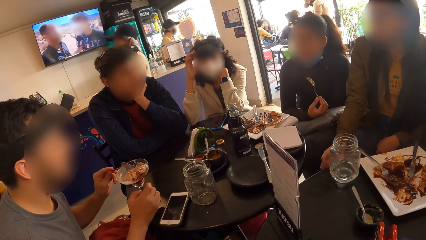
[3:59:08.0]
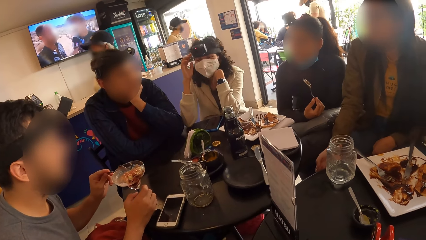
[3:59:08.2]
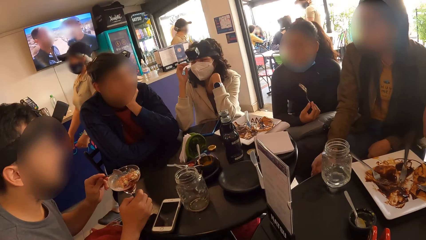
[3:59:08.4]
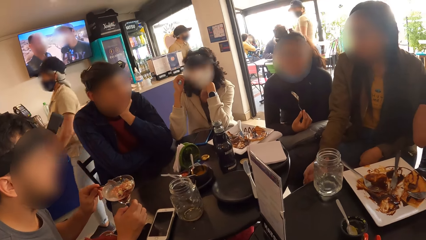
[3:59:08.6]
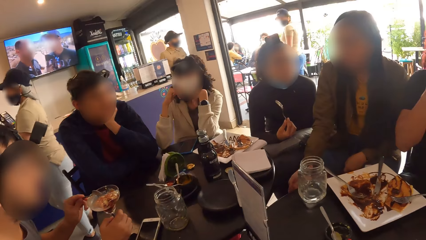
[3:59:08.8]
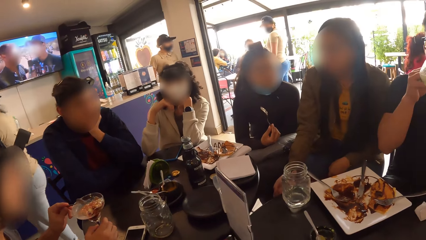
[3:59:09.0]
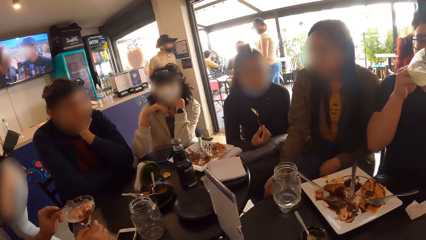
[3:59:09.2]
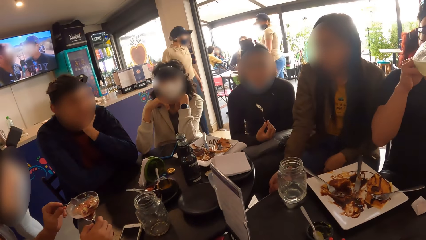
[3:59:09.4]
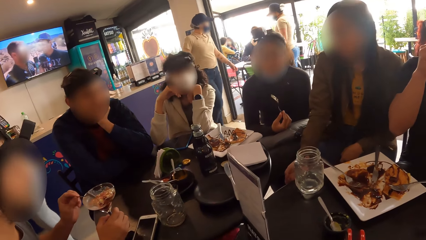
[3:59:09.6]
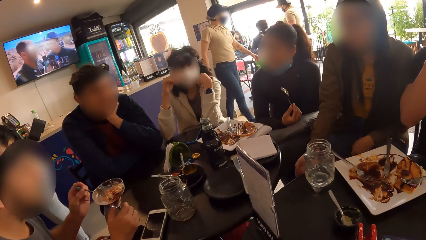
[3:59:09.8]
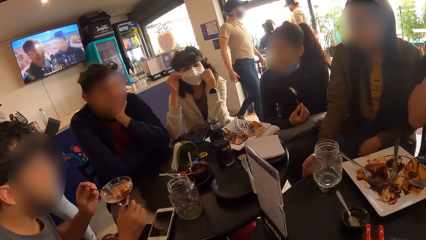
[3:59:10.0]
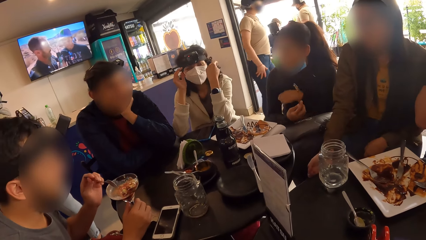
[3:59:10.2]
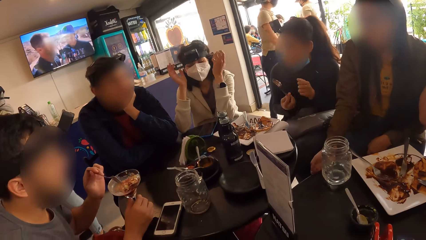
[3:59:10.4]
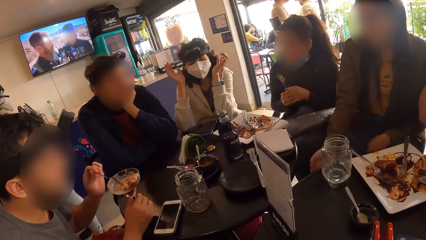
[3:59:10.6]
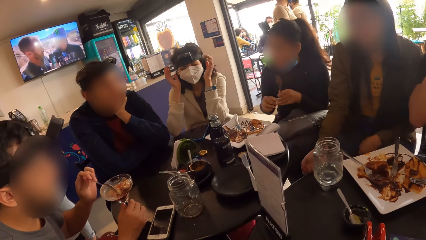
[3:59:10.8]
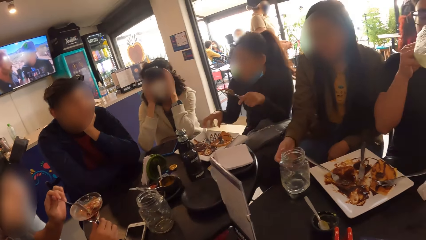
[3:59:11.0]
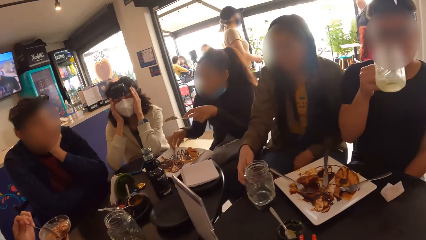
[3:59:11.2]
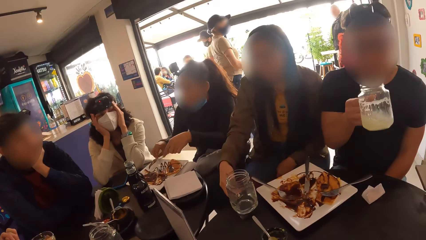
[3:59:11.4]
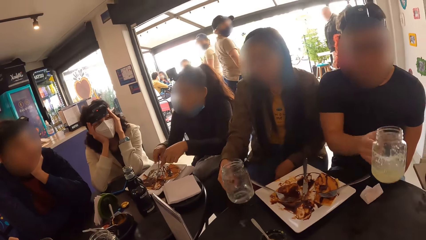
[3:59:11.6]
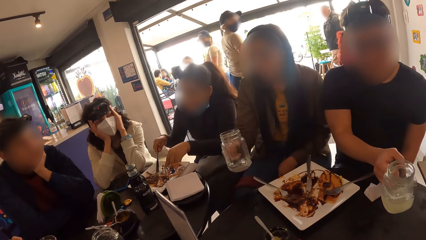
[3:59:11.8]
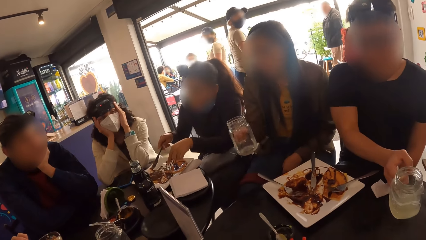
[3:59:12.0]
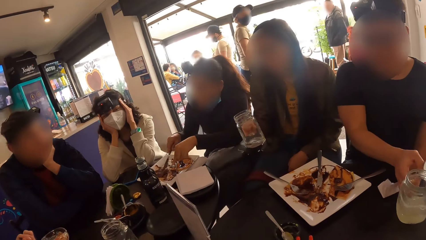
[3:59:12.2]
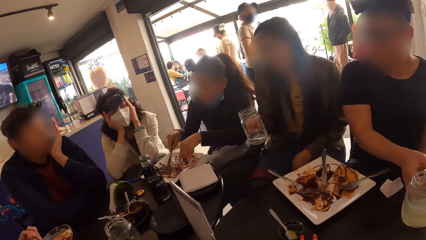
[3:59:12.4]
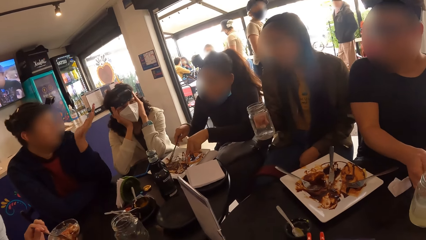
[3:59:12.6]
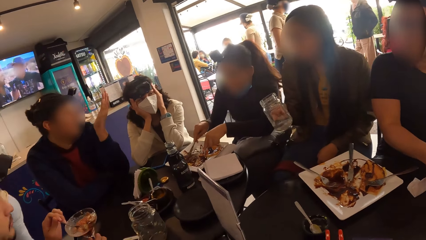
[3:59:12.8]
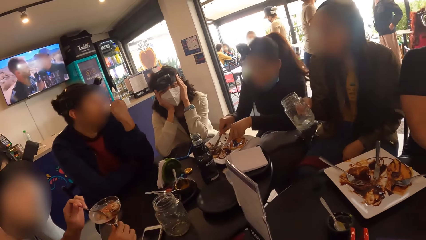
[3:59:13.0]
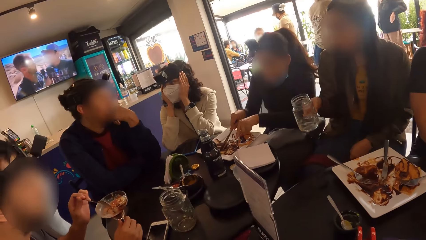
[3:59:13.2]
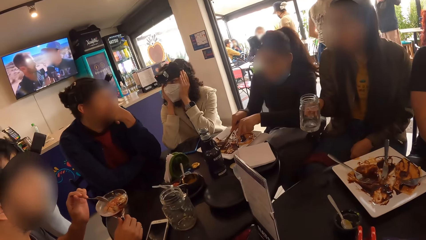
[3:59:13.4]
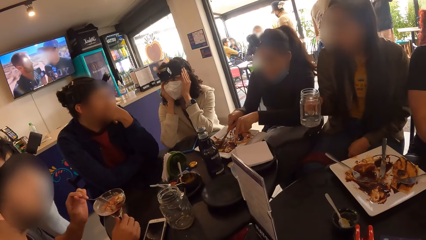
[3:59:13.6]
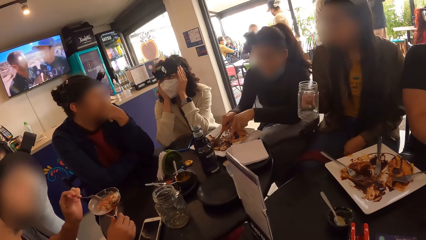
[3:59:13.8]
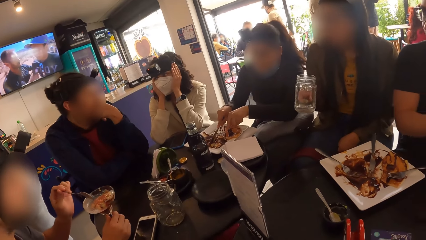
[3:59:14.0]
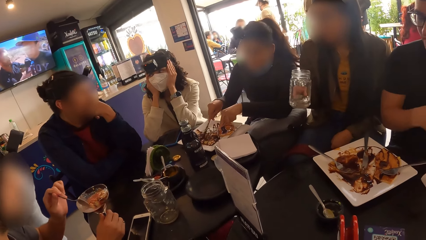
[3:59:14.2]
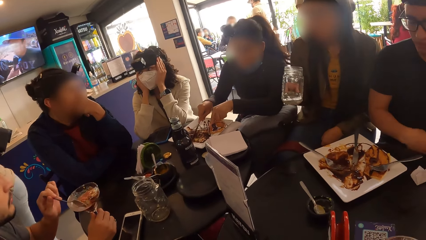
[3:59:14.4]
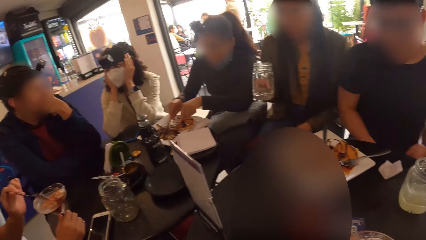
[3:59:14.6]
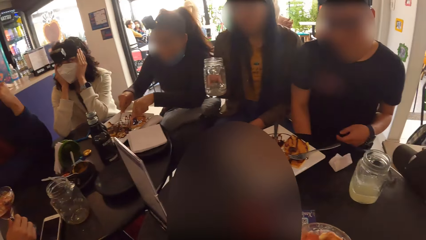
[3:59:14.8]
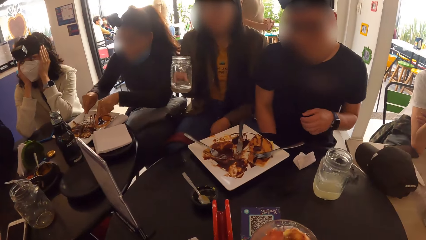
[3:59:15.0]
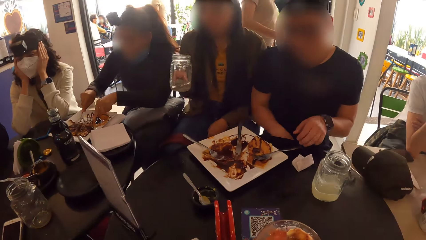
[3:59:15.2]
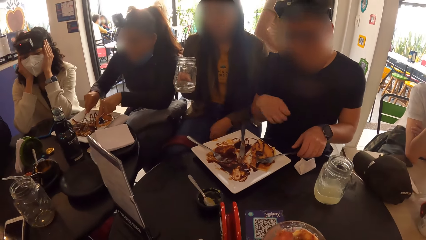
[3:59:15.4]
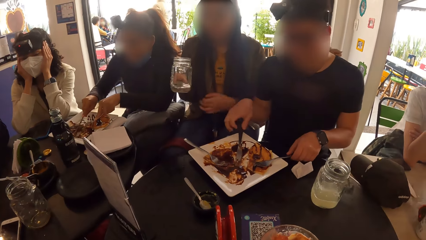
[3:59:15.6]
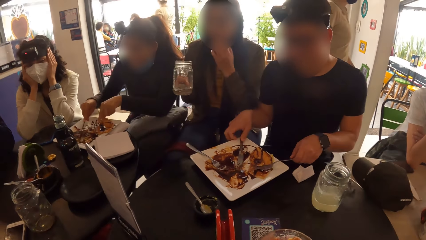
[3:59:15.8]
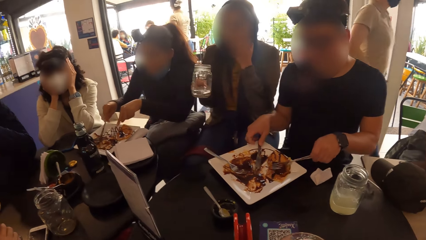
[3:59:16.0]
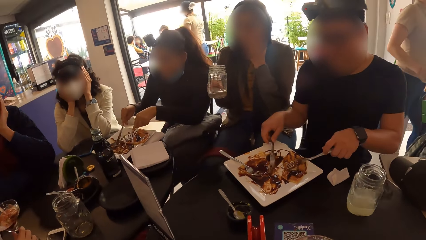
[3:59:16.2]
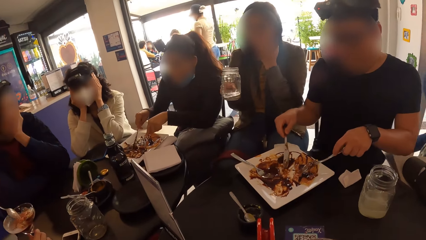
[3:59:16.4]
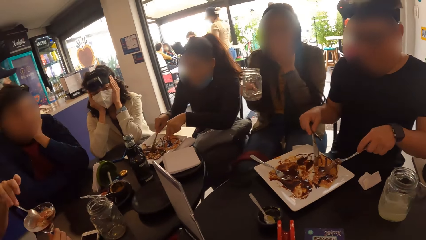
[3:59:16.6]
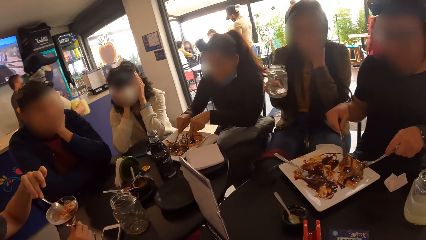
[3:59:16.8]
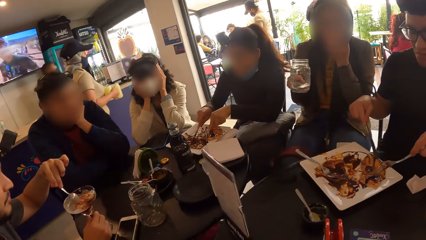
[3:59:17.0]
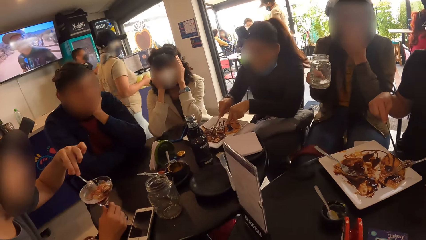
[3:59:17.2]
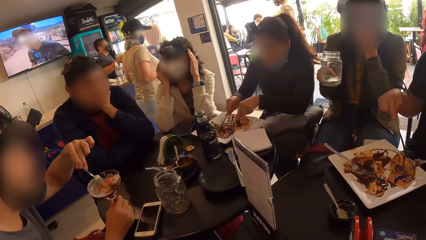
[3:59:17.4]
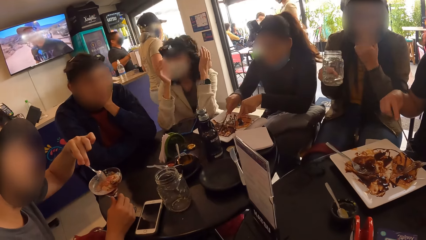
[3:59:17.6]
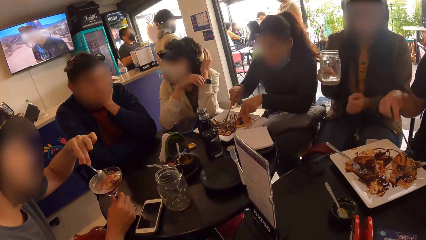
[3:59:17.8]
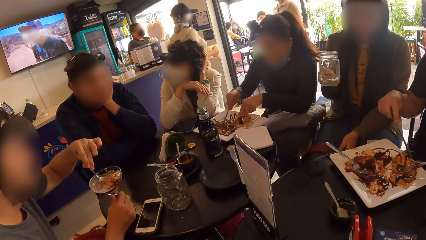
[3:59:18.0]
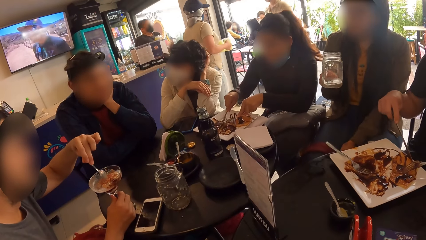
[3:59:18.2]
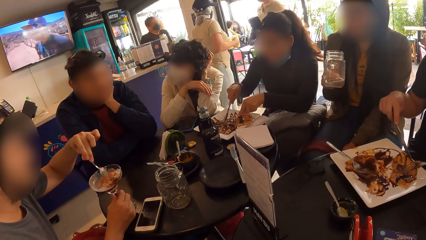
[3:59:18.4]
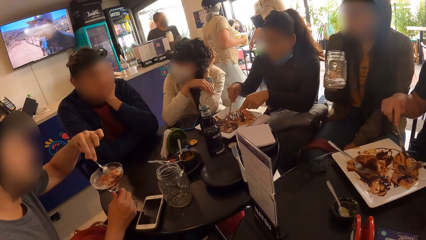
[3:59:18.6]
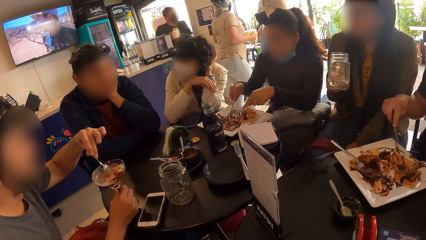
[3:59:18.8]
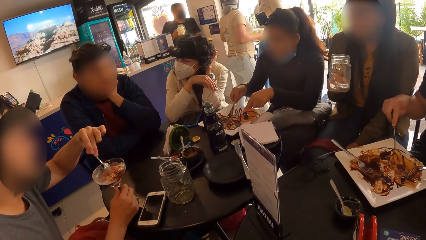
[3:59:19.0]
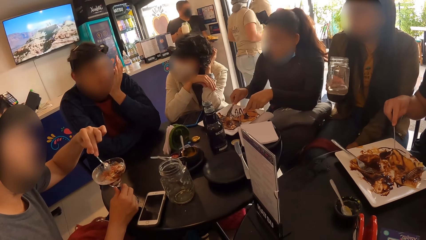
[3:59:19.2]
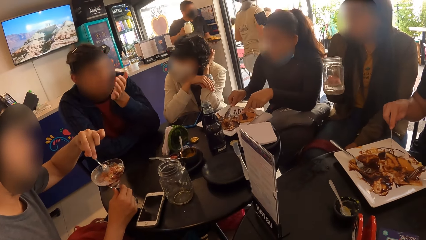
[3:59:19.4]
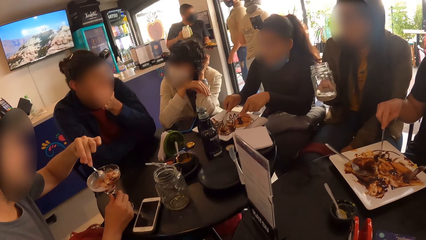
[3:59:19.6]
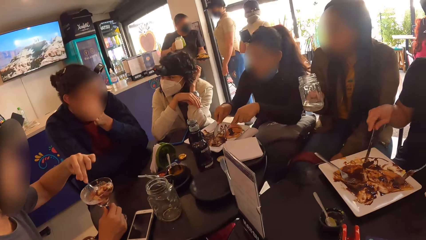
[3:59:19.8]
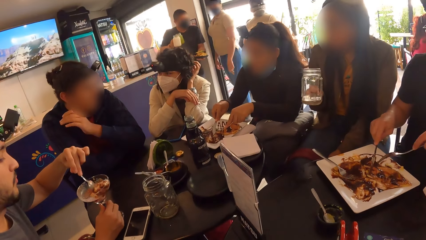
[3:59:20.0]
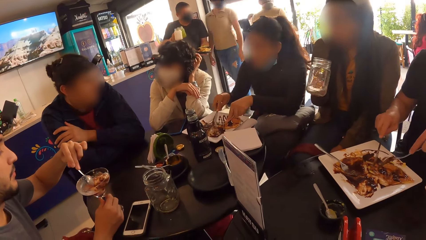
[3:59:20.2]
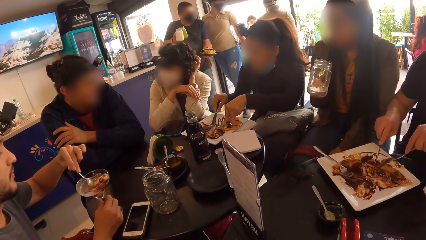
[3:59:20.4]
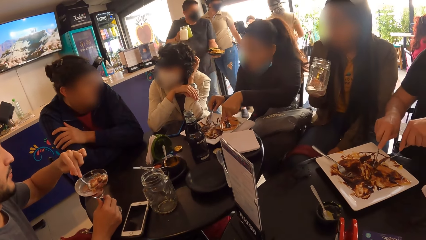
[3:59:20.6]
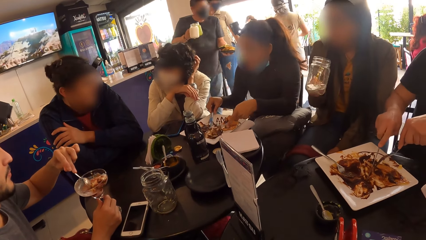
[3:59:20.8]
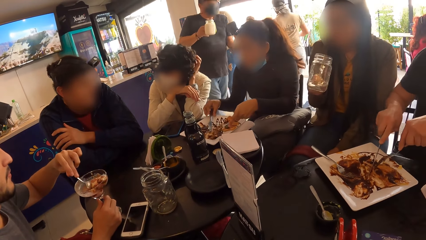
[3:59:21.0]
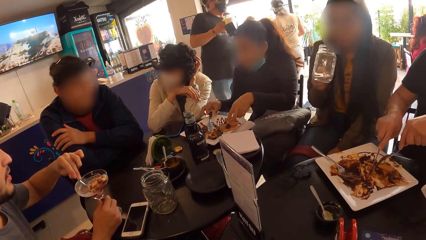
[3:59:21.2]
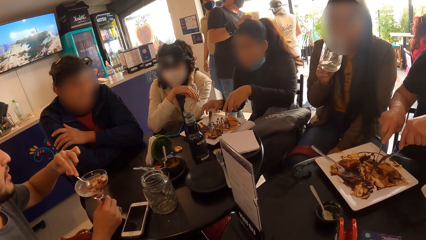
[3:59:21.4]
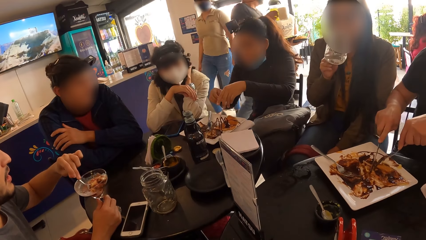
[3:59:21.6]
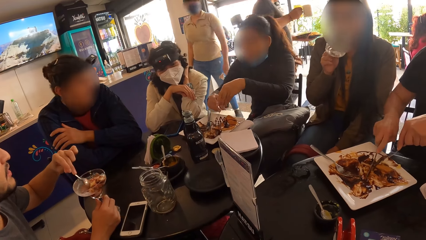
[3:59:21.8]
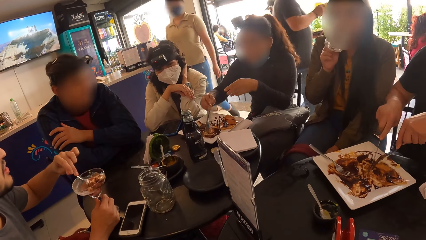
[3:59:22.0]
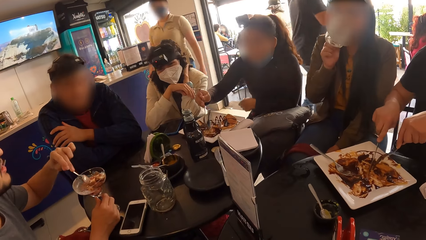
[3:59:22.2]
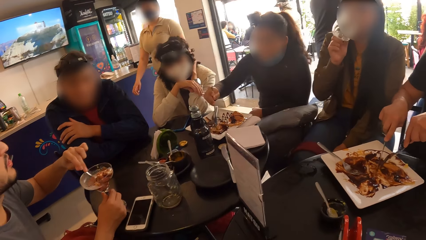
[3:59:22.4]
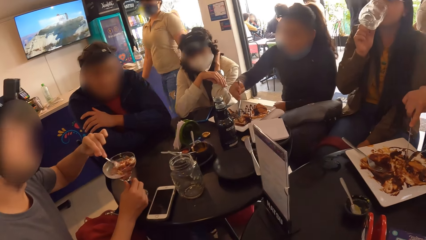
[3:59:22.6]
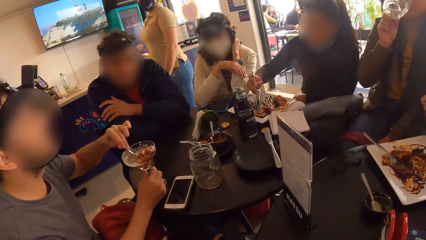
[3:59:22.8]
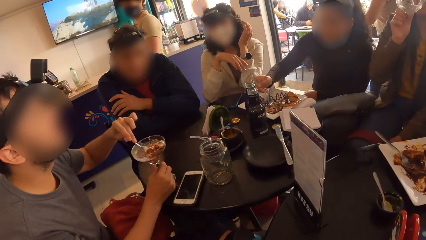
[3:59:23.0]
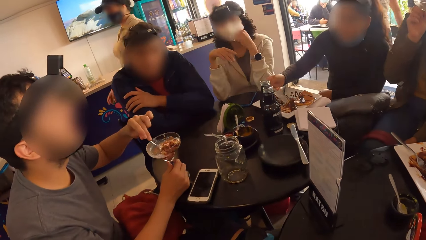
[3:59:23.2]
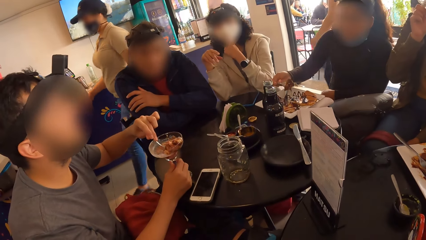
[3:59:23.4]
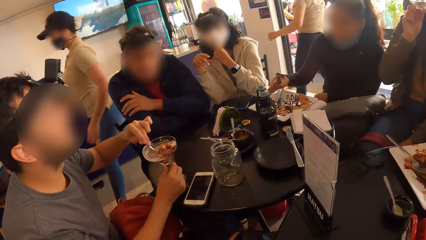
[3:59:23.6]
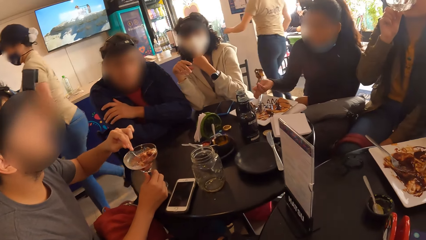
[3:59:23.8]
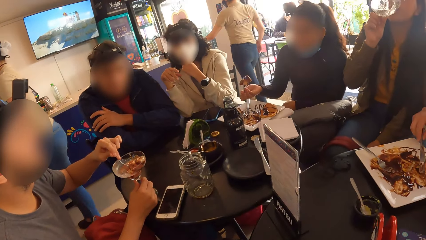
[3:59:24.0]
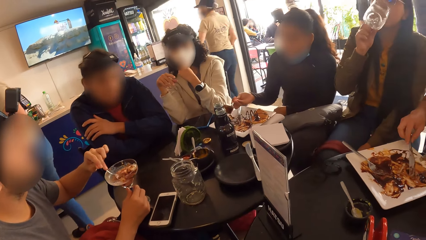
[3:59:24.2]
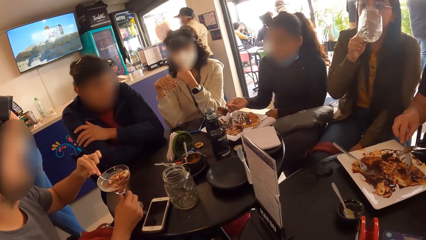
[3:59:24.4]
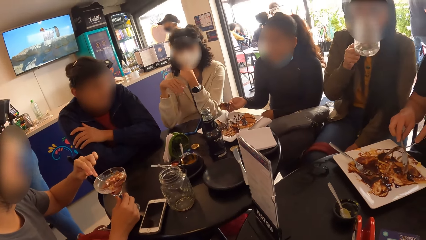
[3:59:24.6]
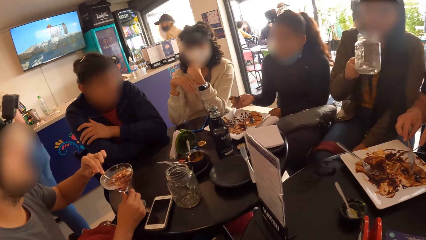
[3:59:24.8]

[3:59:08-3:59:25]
The man drinks juice from the cup with his right hand. The man picks the cup from the table with his right hand. The woman picks the cup from the table with her right hand. The man drops the cup on the table with his right hand. Another woman cuts taco on the plate with the knife in her right hand. The man picks a fork from the plate on the table with his left hand and picks a knife from the plate on the table with his right hand. The man cuts taco on the plate with the knife in his right hand. The first woman drinks water from the cup with her right hand.
